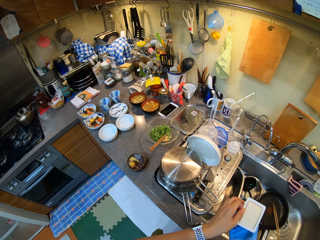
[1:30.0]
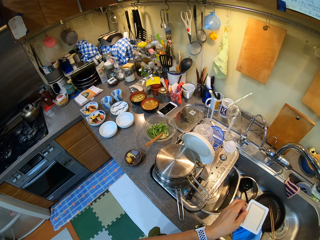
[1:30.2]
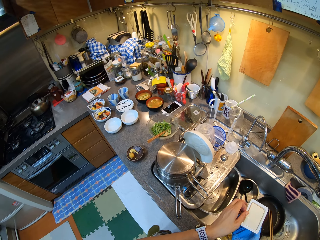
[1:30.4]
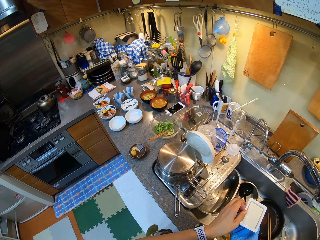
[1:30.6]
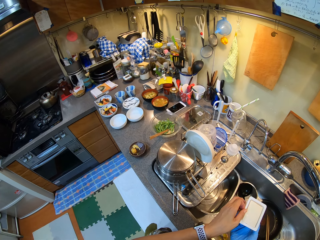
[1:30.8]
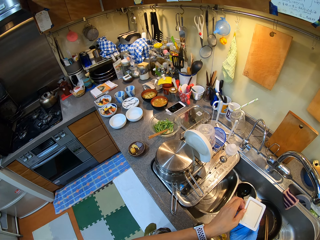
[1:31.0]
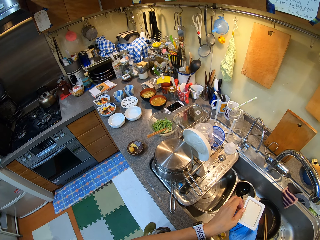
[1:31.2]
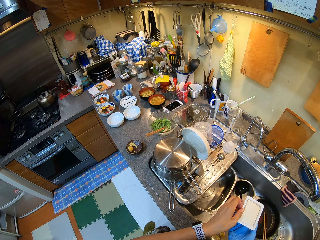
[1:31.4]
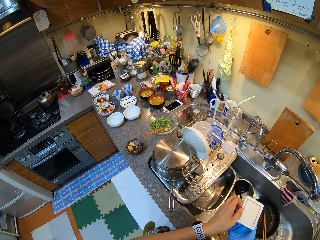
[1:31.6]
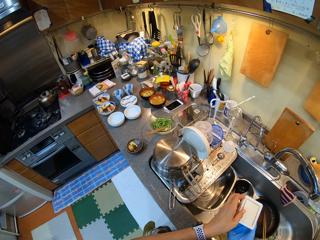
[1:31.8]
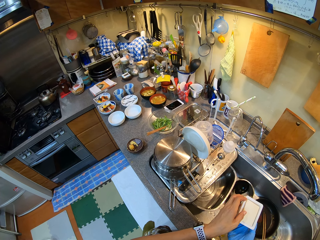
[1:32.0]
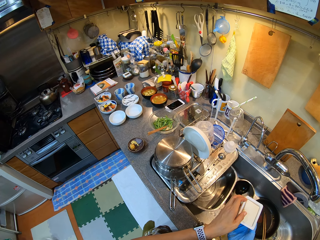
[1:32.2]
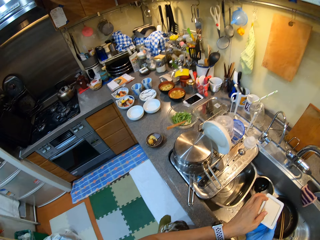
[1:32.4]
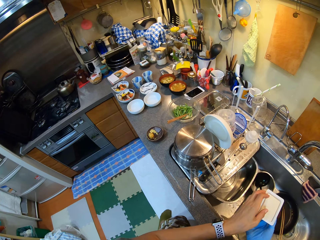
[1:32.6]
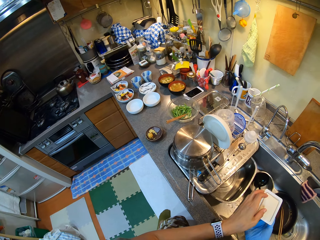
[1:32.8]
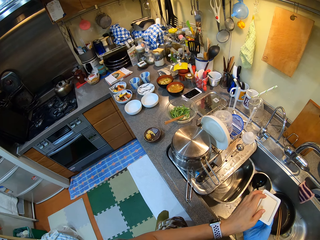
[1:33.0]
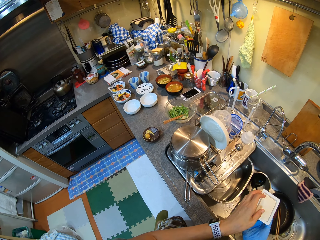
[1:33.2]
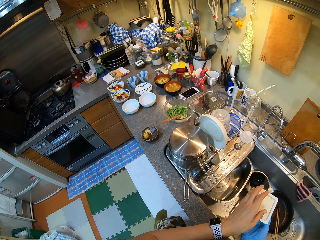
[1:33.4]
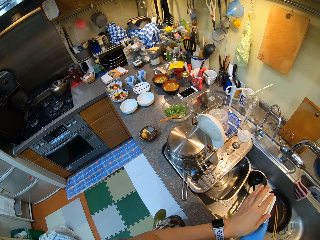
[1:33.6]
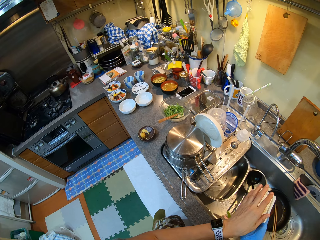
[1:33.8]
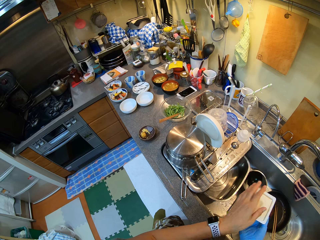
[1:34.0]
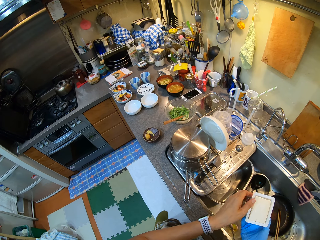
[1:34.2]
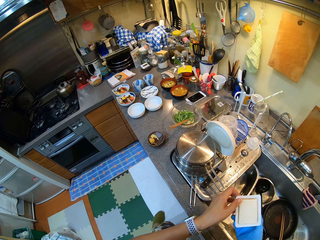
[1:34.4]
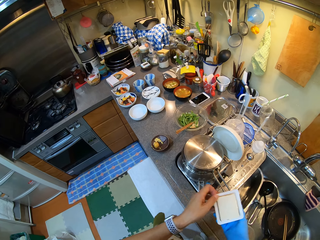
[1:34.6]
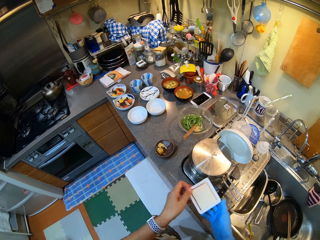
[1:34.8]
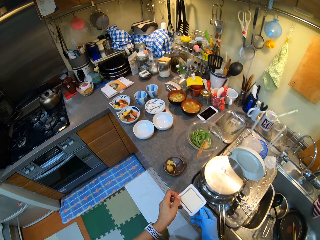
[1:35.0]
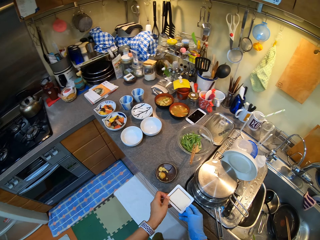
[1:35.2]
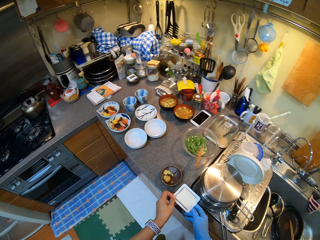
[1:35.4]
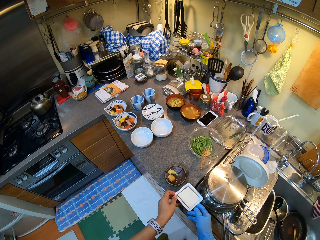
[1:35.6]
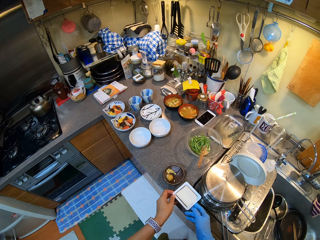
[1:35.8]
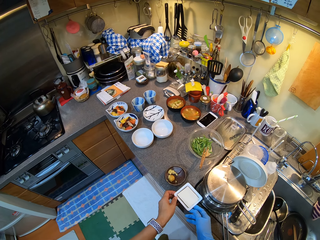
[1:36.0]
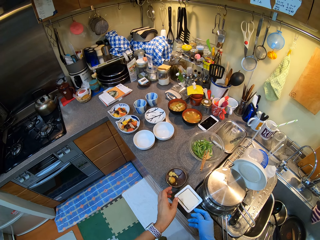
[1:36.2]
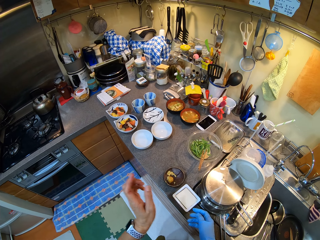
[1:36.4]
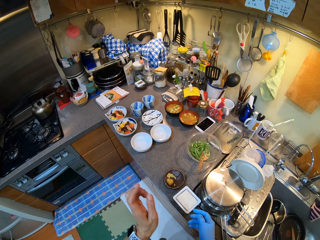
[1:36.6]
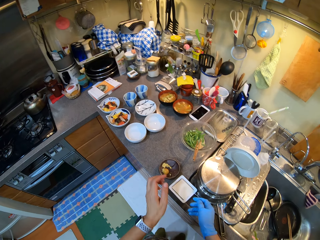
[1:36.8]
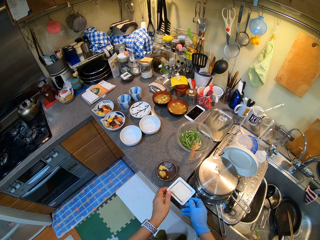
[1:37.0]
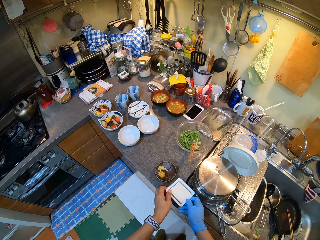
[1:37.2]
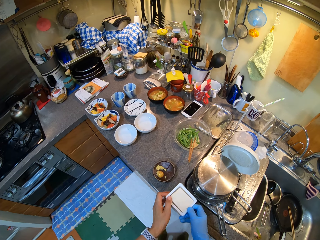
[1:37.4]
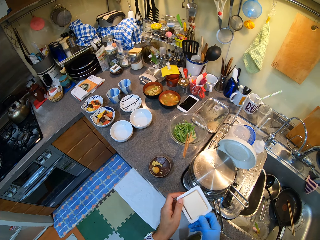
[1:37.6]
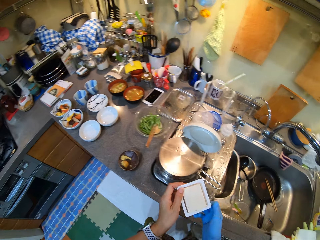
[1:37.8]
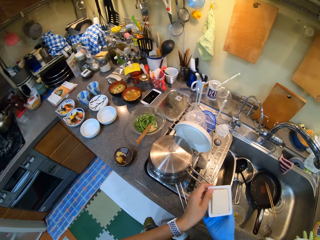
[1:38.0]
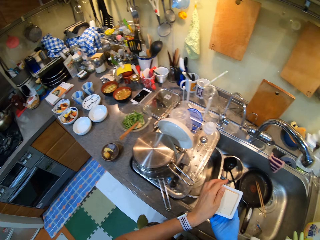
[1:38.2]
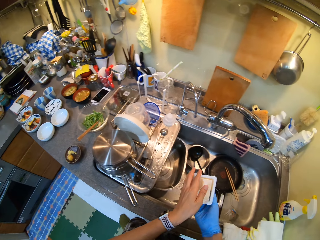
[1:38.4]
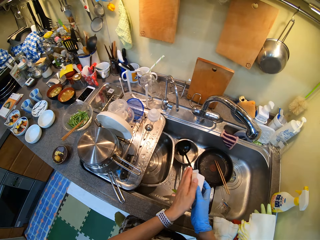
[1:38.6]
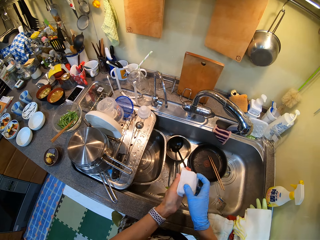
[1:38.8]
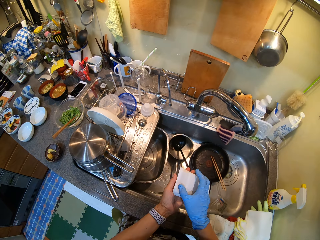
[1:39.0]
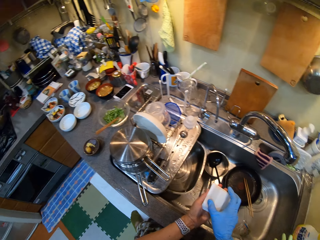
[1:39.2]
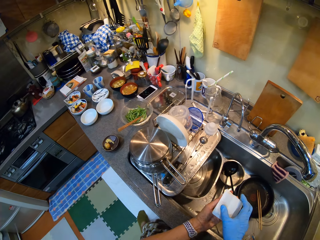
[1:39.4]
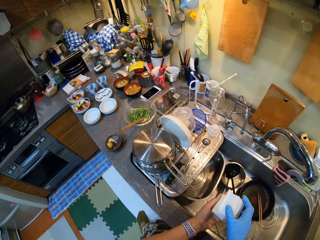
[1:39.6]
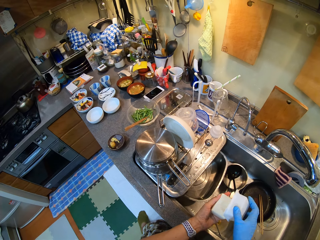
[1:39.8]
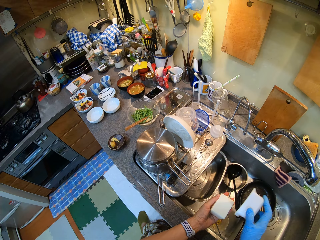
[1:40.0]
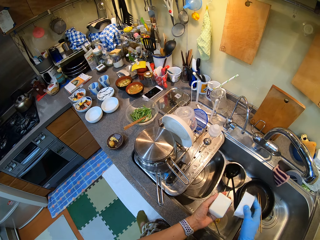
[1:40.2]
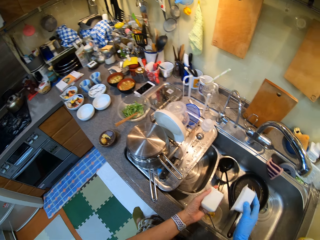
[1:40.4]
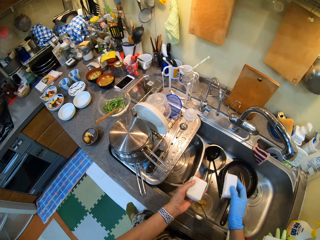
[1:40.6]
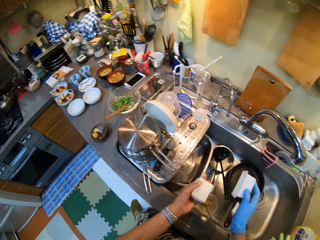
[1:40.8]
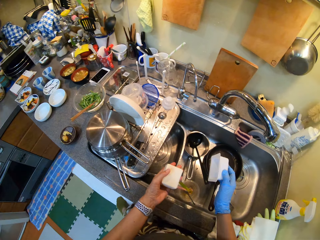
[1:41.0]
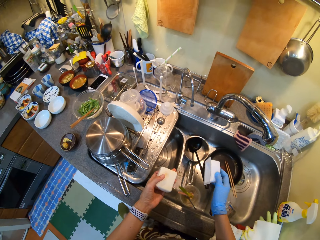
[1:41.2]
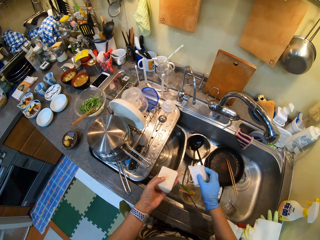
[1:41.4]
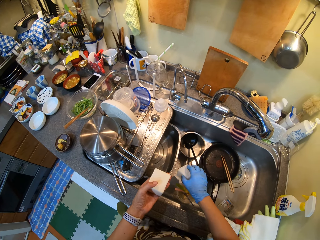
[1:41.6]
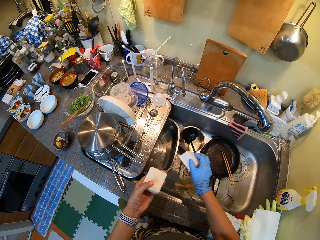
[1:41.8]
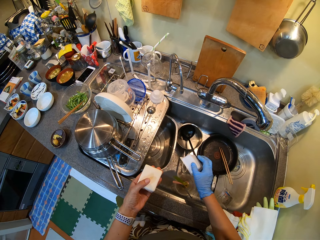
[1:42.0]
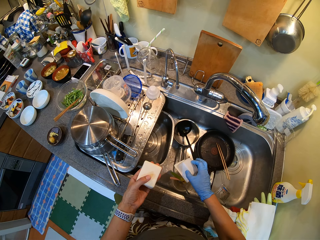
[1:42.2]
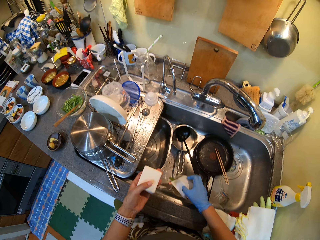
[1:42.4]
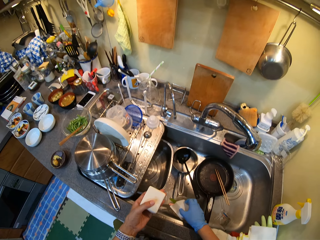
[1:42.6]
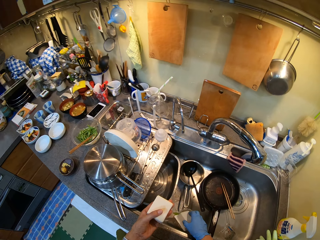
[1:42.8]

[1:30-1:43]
The camera wearer places the container on the table. He picks up something on the countertop. He holds the container with his hands. He removes something from the container. He places the container in the sink.

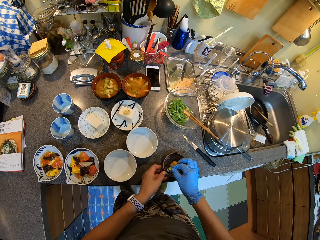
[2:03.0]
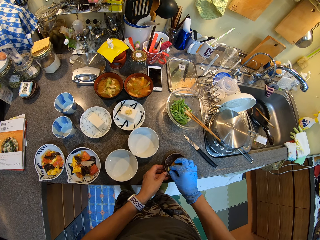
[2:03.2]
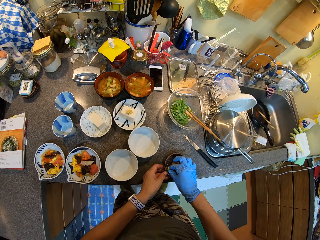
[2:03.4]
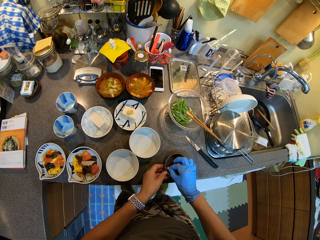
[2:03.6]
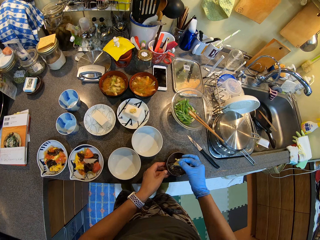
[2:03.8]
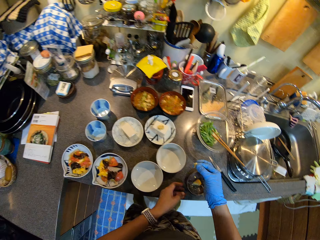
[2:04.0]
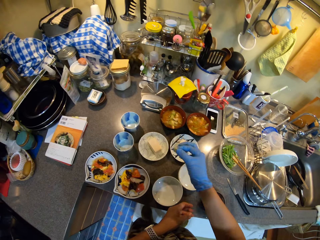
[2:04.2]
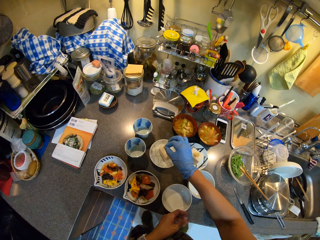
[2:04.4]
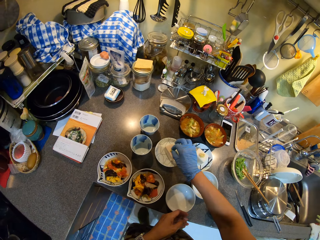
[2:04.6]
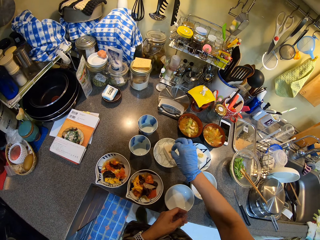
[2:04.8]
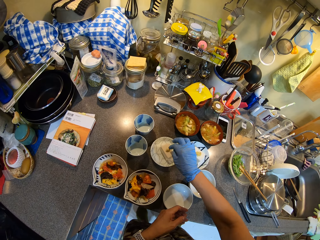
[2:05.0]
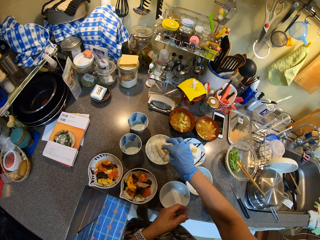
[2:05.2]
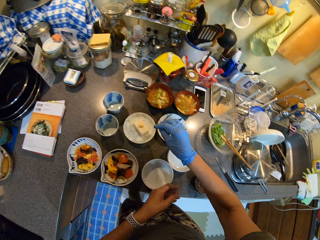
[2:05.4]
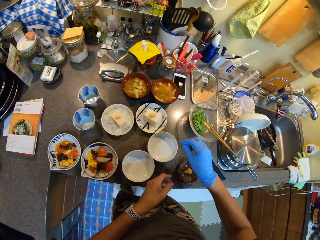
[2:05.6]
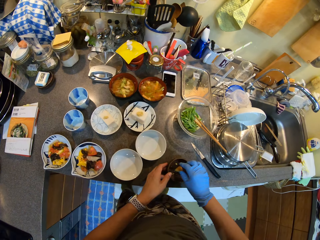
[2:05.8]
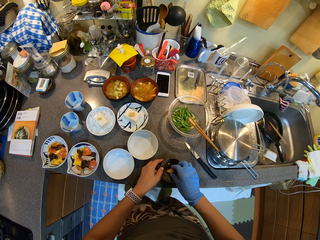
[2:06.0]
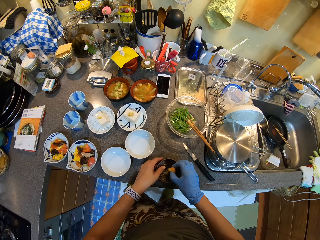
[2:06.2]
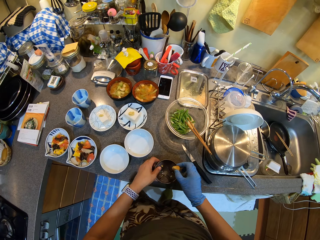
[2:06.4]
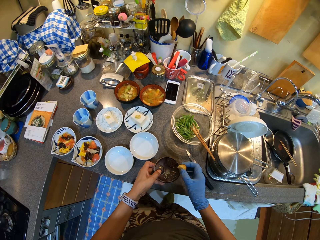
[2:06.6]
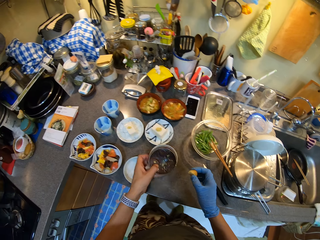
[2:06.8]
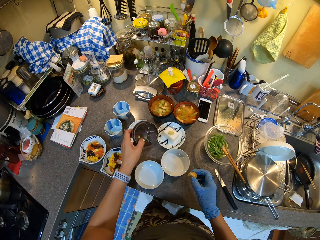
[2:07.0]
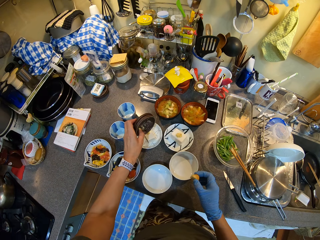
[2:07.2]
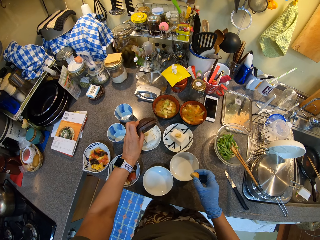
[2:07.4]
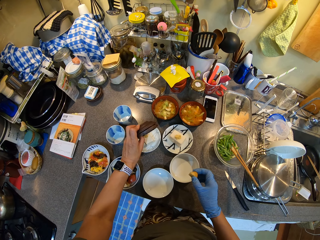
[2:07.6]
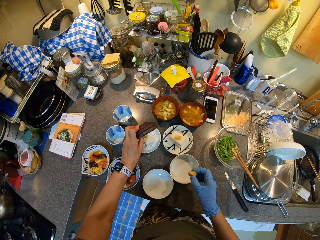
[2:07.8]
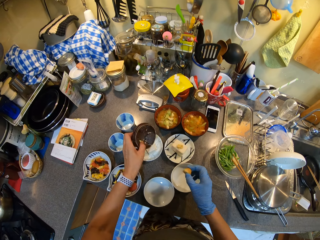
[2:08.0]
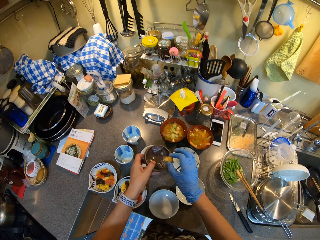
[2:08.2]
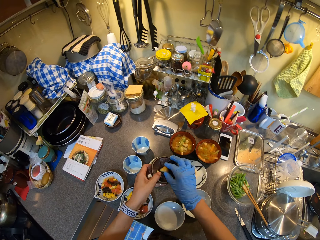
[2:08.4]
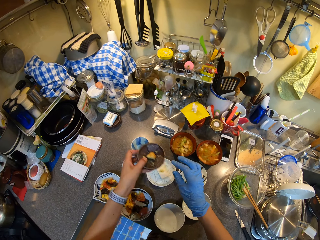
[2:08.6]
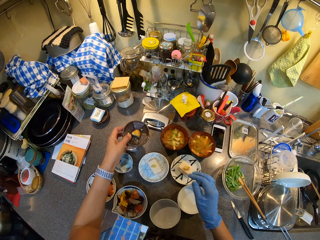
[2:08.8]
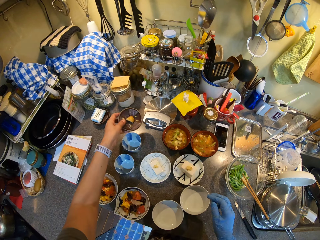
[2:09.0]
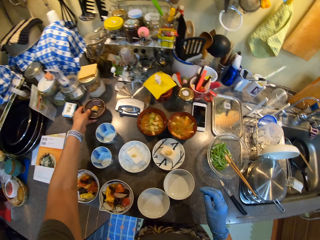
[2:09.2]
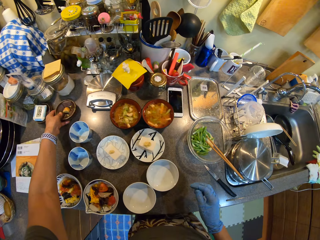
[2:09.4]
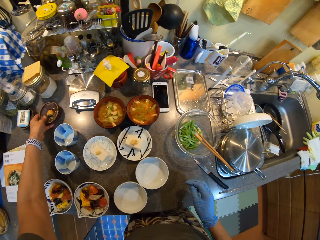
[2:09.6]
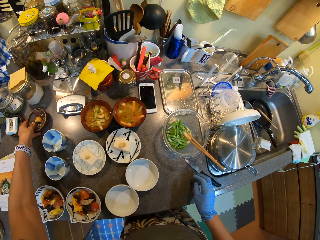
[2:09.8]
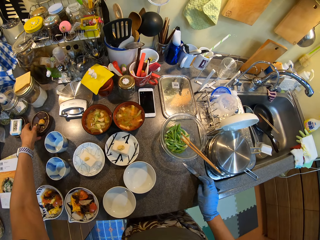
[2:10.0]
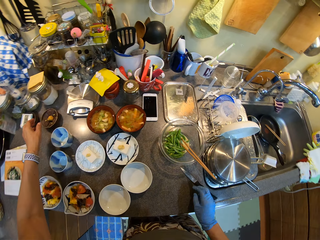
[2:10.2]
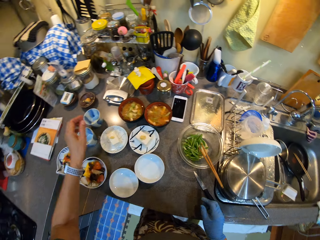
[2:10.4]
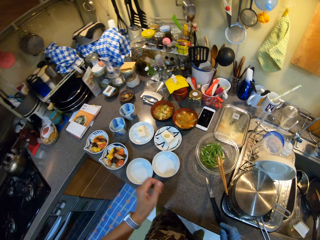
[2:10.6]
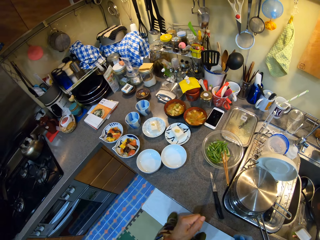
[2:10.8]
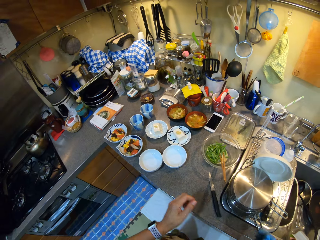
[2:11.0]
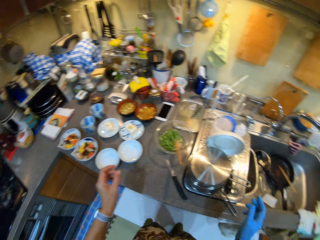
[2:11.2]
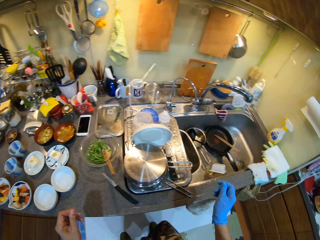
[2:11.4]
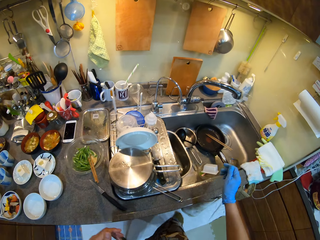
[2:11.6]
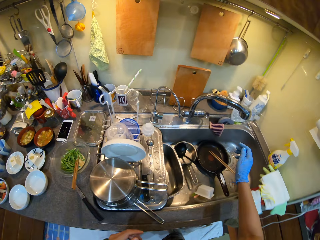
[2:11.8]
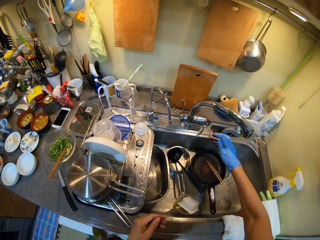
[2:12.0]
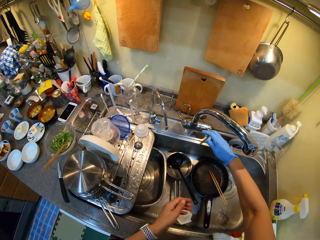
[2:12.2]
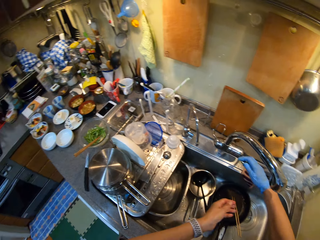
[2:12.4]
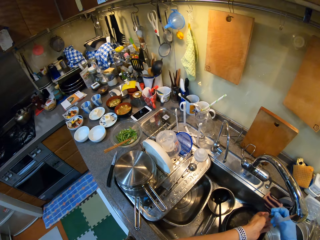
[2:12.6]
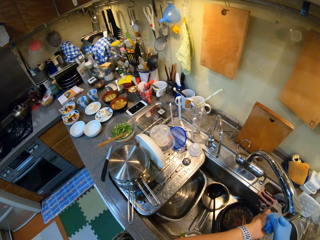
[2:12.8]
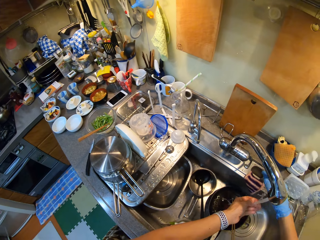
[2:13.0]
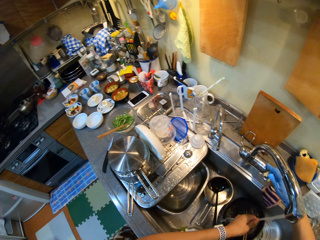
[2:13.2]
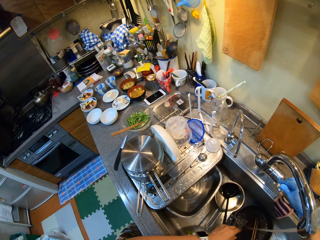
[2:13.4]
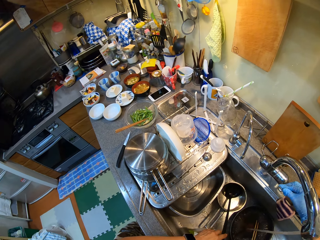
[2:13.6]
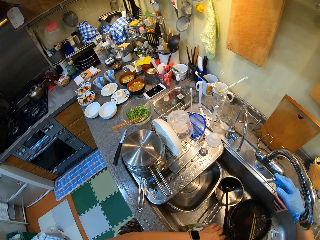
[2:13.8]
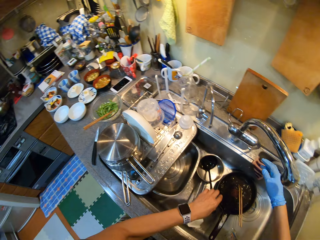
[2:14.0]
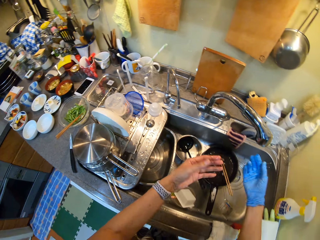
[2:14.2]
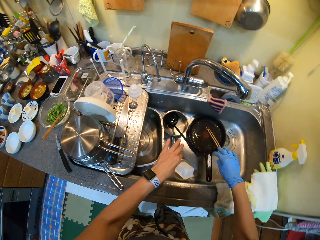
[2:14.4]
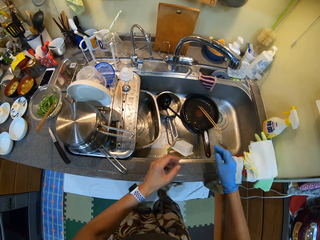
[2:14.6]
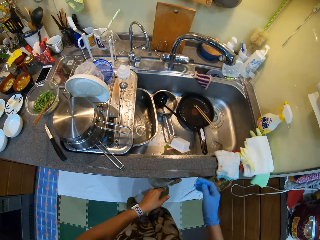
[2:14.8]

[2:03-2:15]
The camera wearer puts something in the bowl on the countertop. He picks something in the bowl on the countertop. He puts something in the bowl on the countertop. He places the plate on the table. He puts the bowl on the countertop. He washes his hands in the sink.
